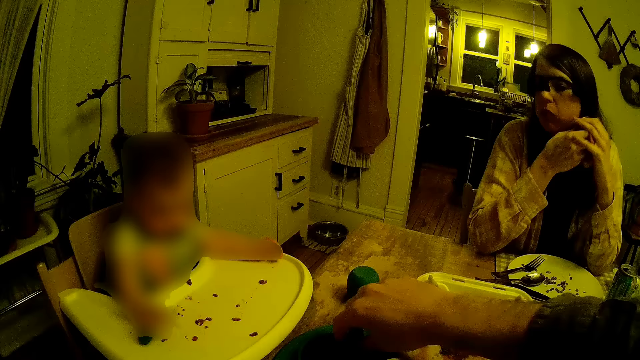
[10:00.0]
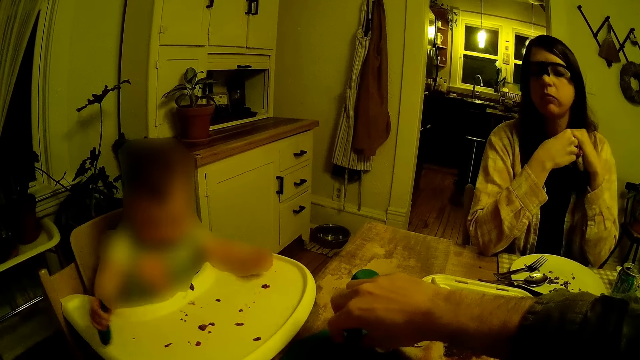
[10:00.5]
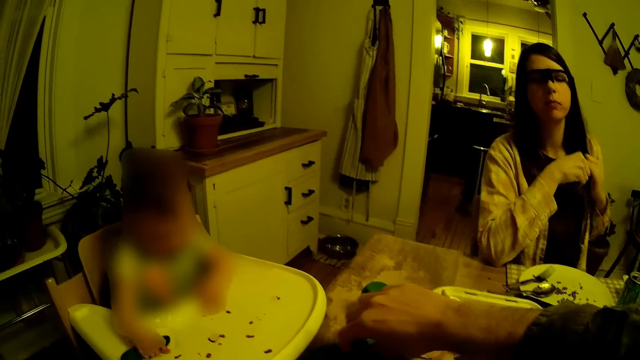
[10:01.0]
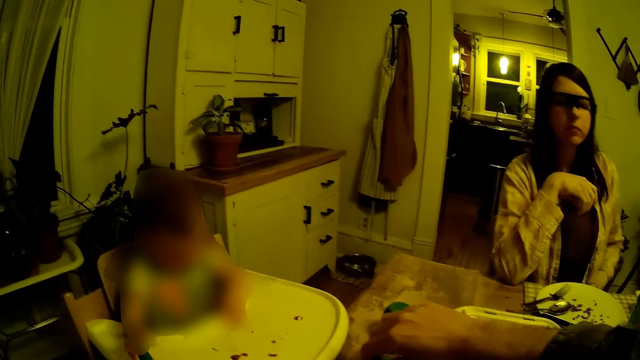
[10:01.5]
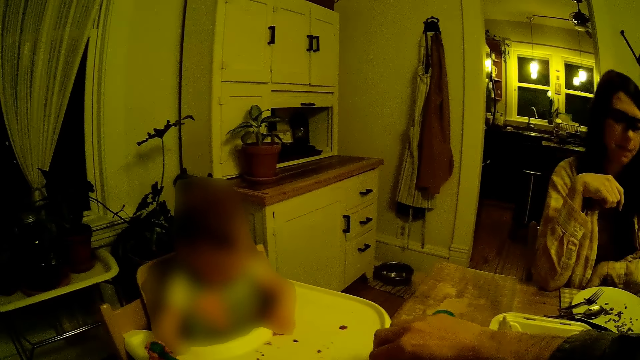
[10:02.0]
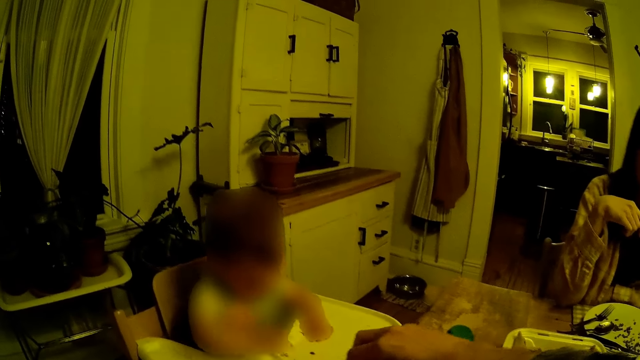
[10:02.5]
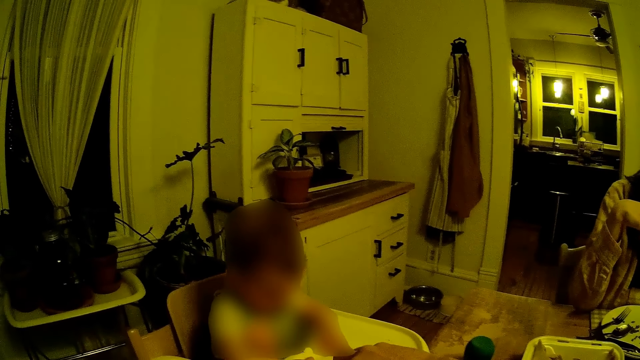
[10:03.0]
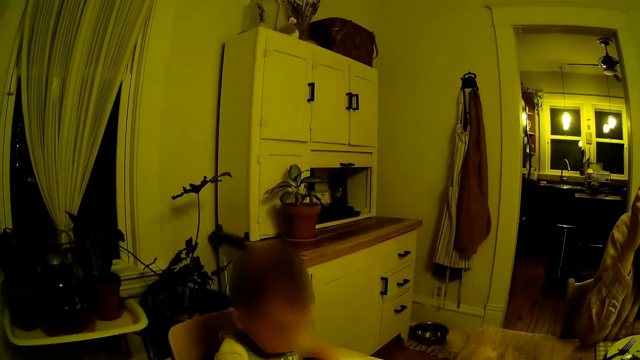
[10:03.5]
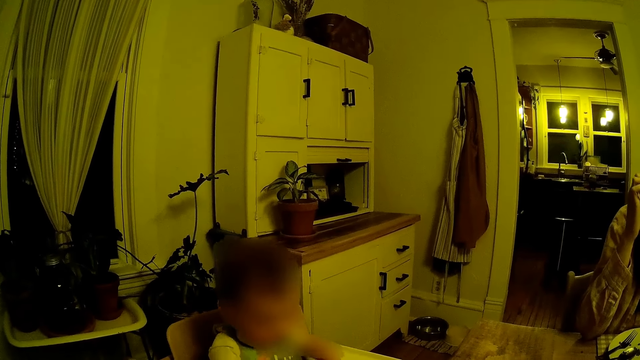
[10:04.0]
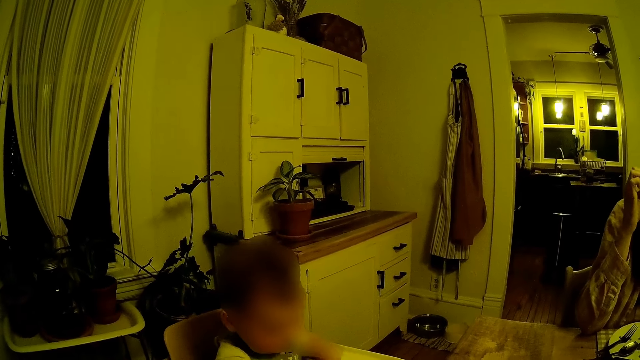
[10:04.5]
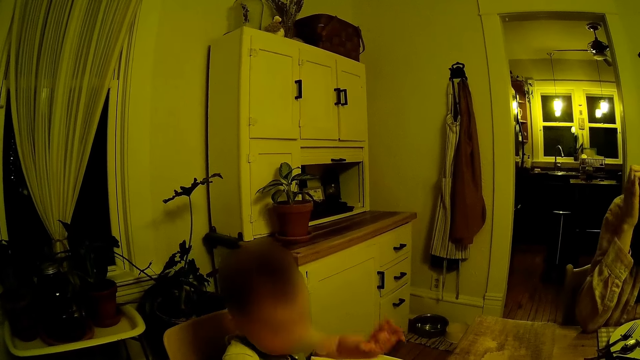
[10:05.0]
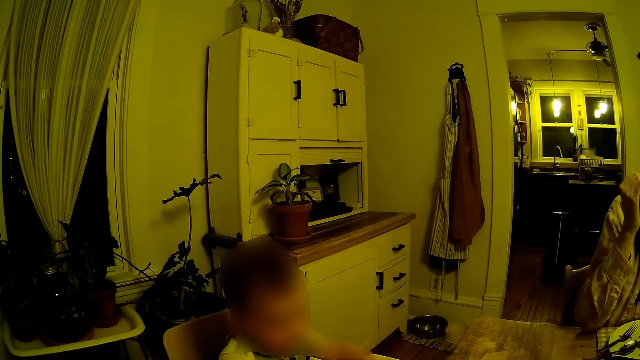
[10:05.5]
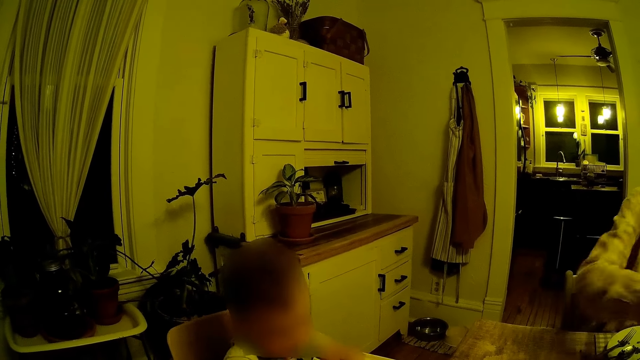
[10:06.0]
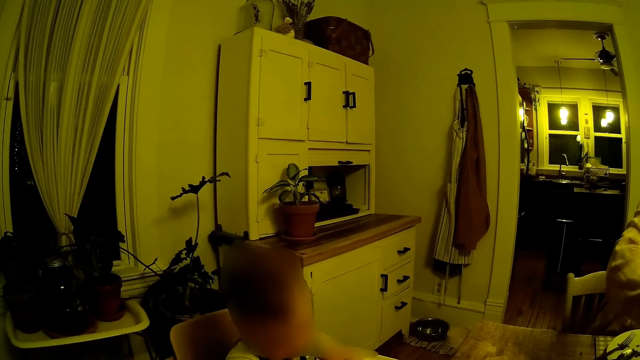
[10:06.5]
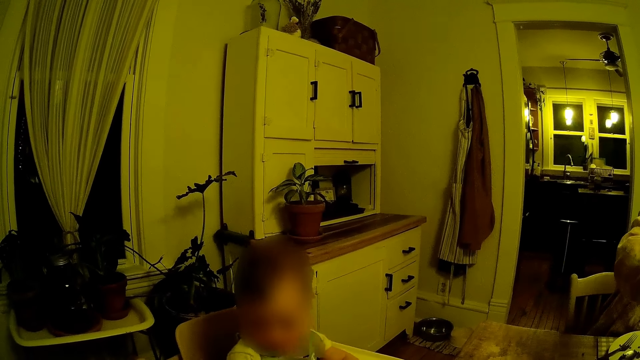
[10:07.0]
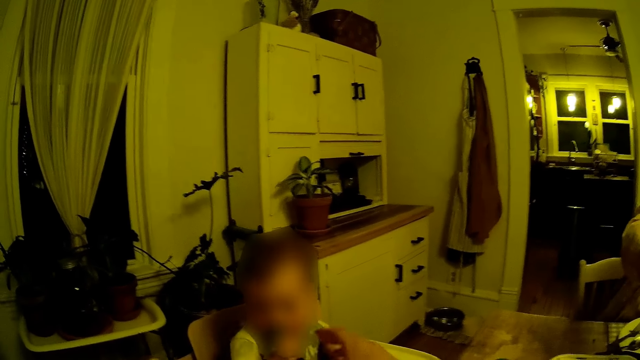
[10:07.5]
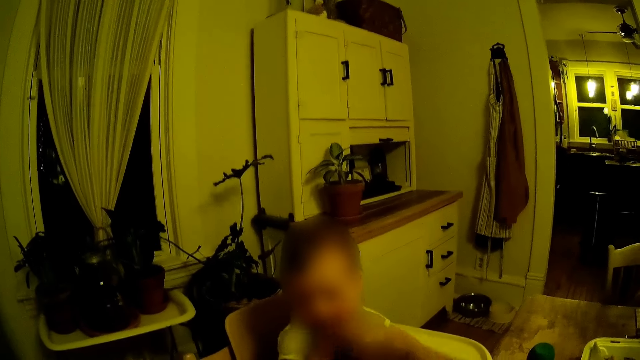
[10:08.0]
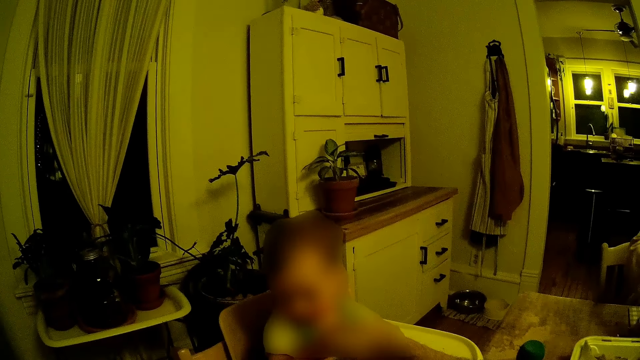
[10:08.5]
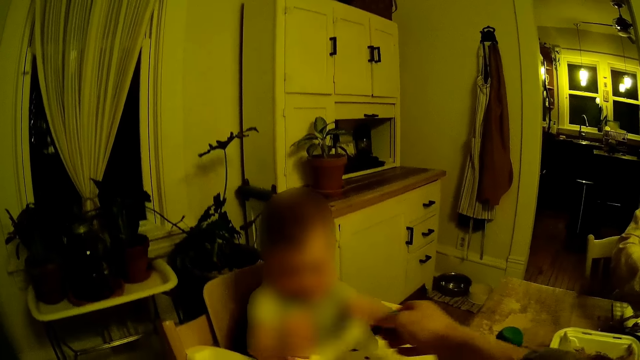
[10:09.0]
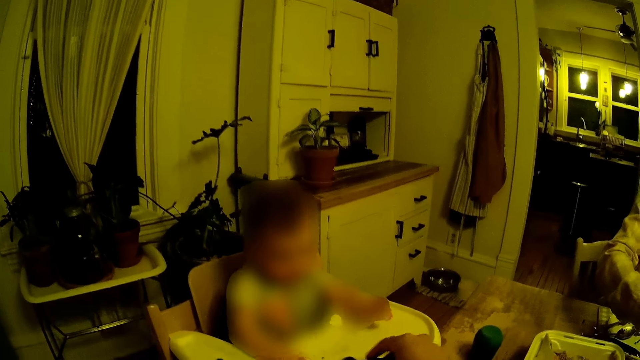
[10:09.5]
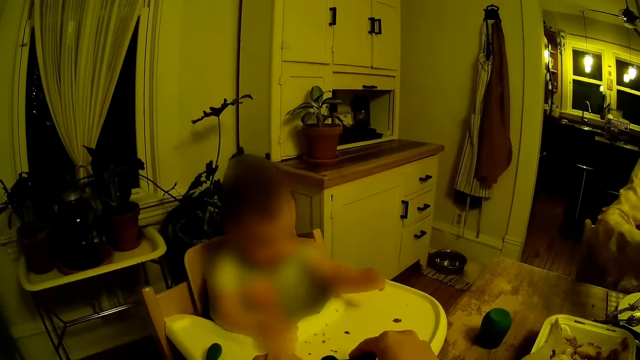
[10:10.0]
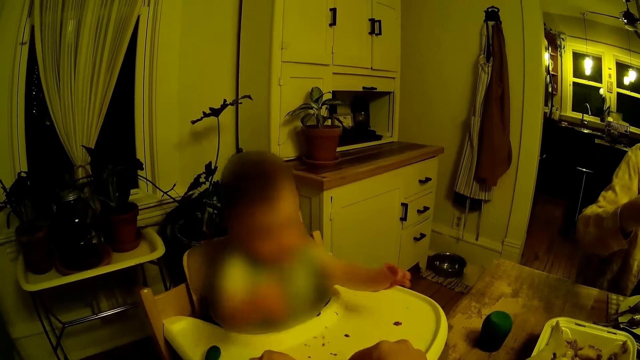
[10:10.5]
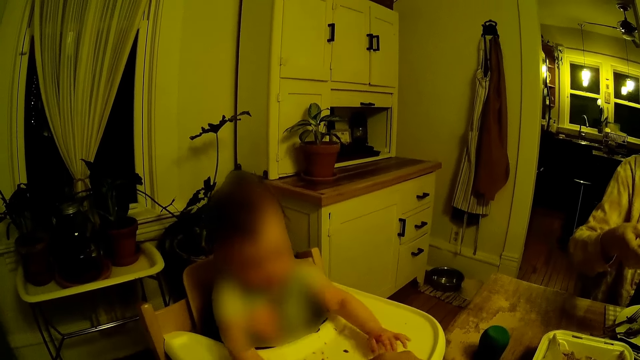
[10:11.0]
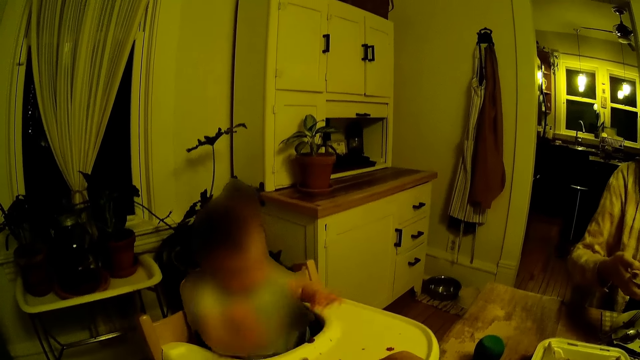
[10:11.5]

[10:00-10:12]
The camera wearer takes some cereal from the food bowl with the spoon in his right hand. A woman drops the napkin on her lap with her left hand and puts the hand down. A baby plays around. The woman stretches the hand. The camera wearer feeds the baby. He collects the spoon from the baby with his right hand. He puts the hand down.

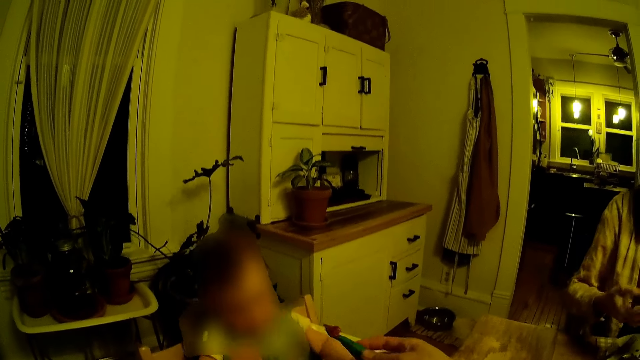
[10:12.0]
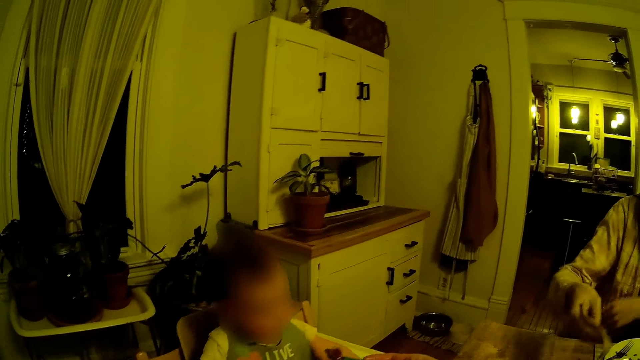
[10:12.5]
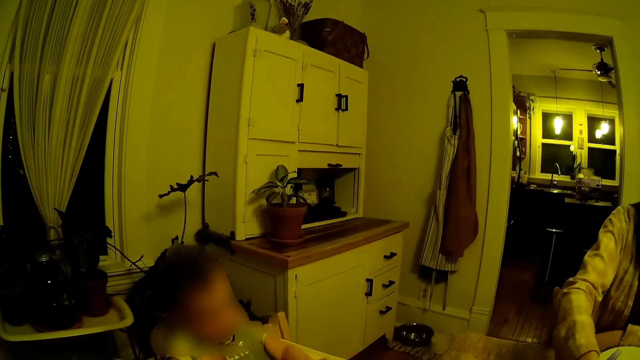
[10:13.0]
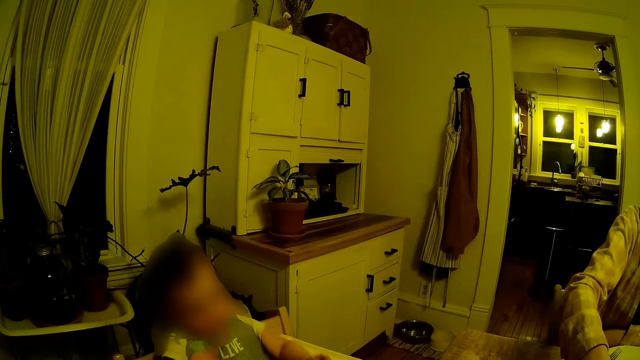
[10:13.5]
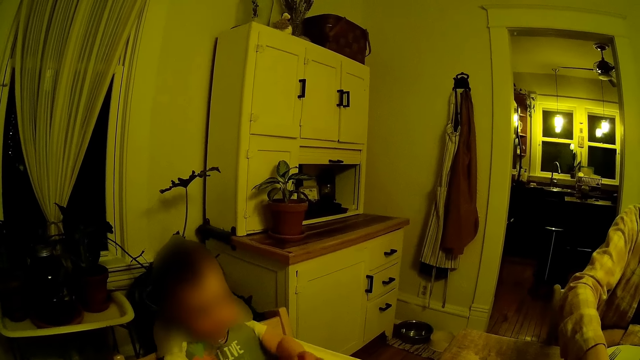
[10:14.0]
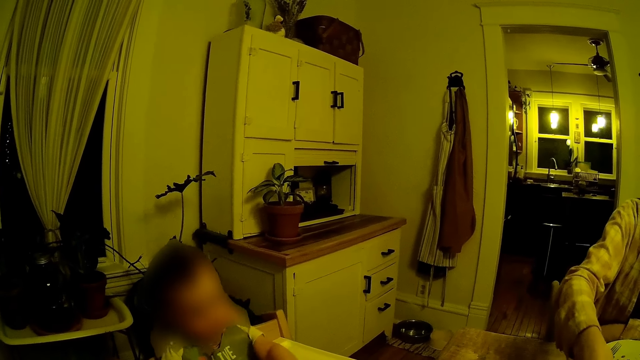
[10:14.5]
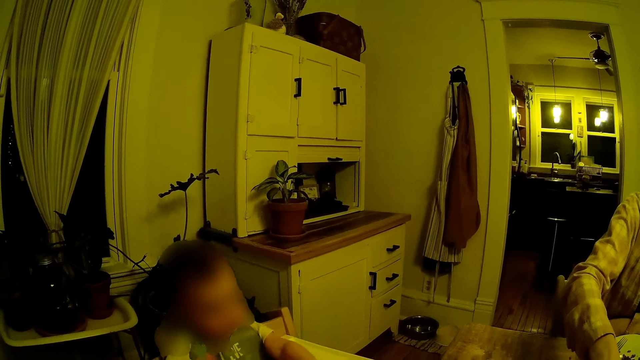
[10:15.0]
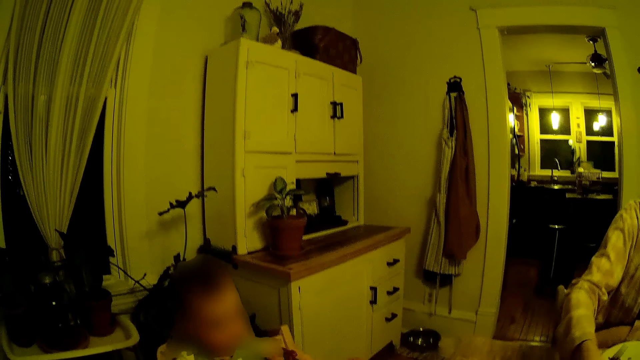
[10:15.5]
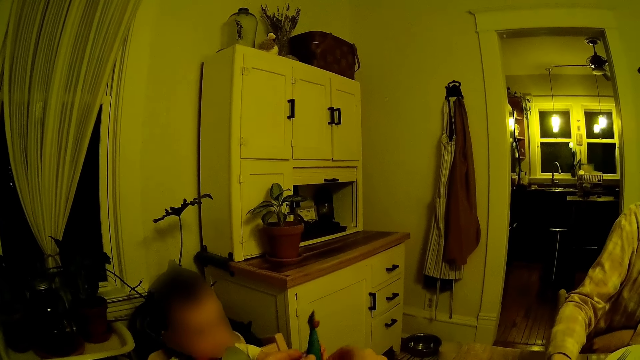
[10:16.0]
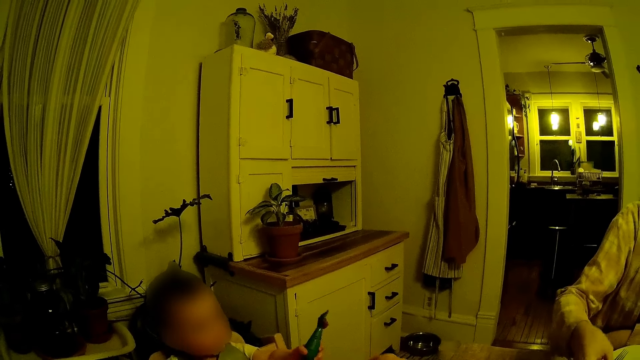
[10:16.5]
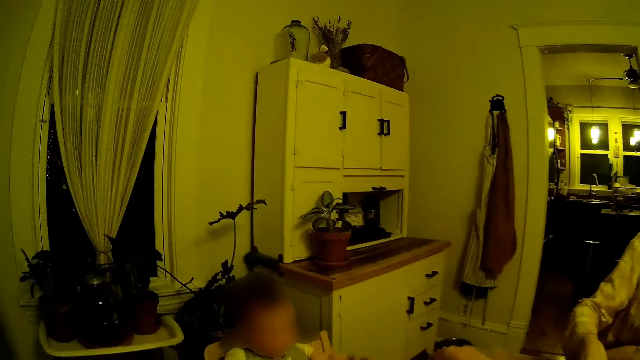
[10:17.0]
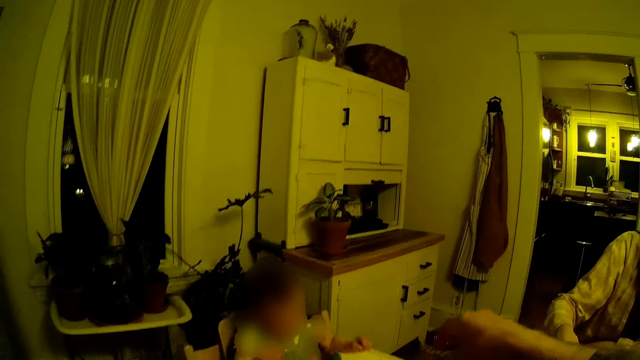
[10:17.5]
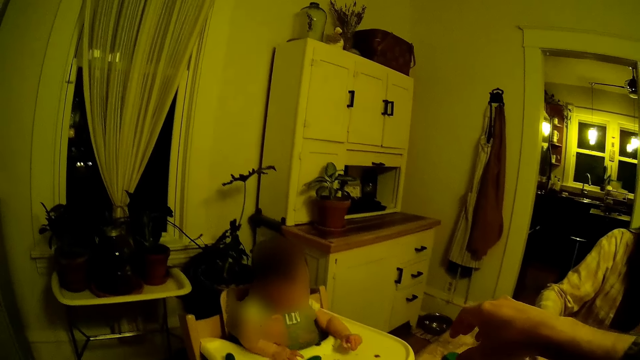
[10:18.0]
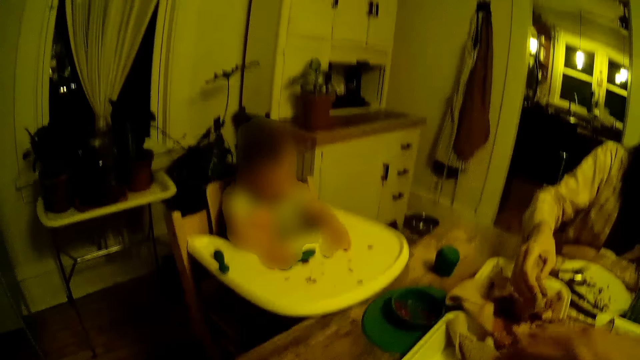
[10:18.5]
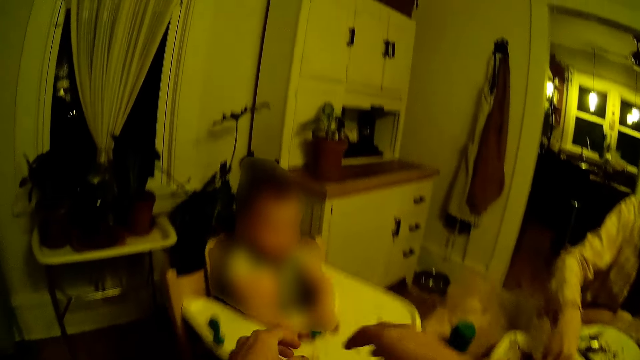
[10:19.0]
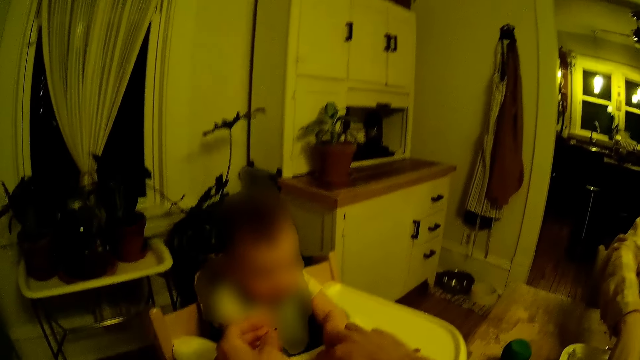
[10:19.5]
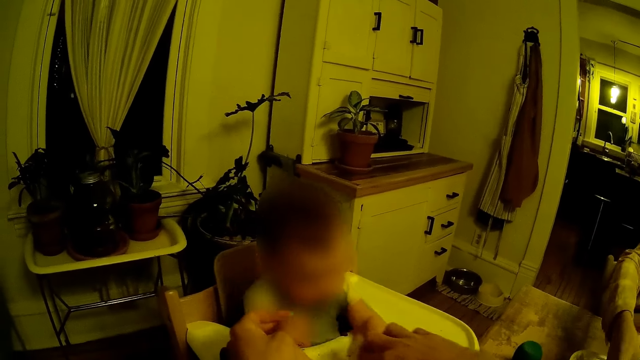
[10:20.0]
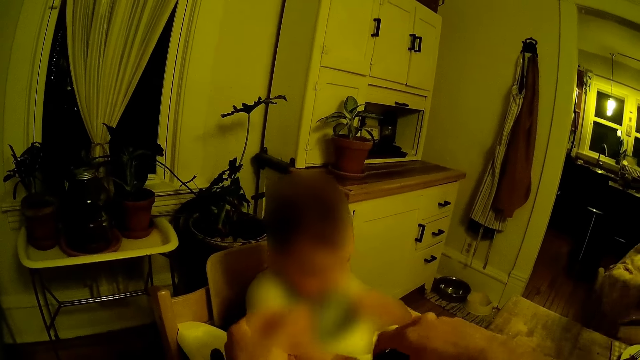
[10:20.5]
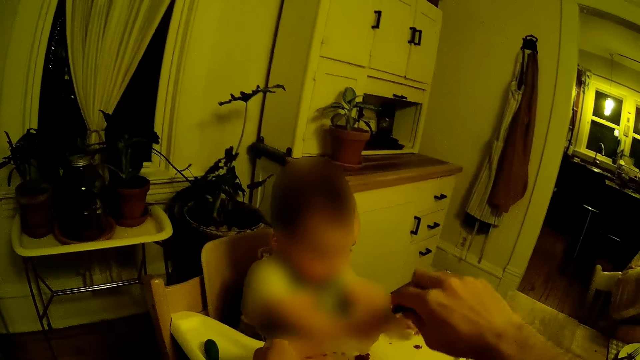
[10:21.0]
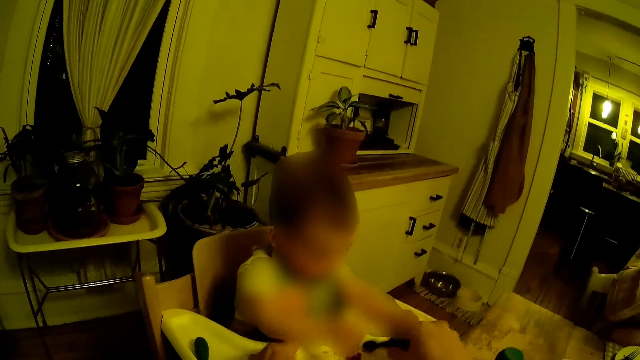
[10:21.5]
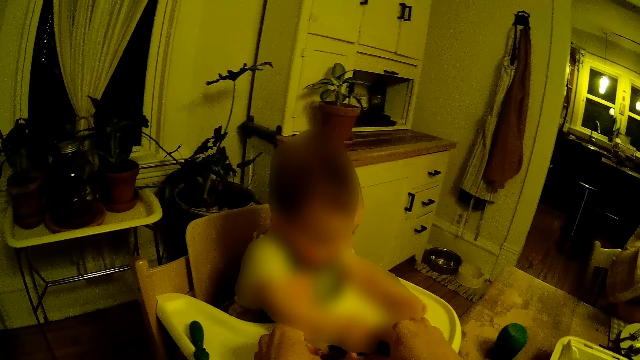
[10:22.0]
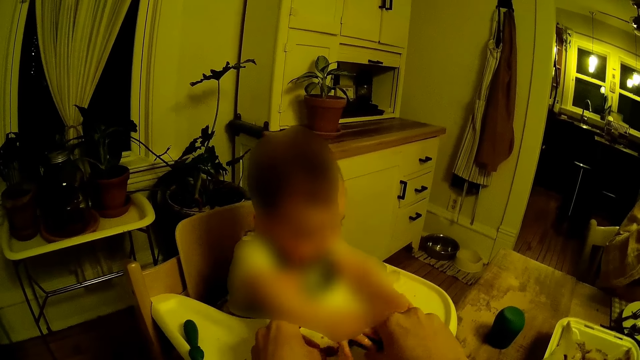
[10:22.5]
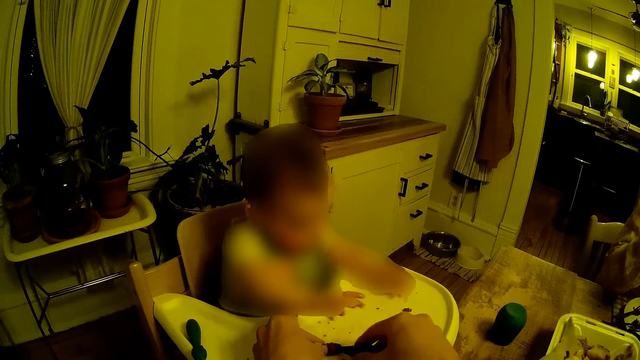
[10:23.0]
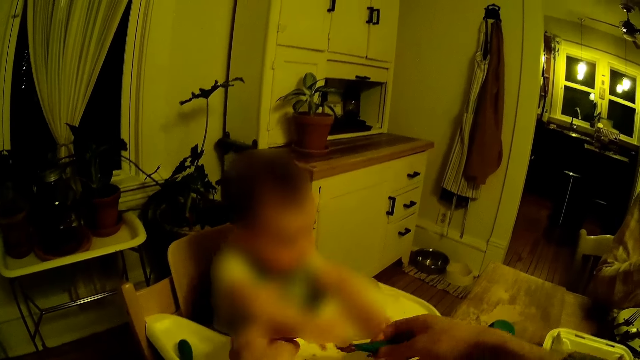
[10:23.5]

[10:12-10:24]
The camera wearer feeds a baby. A woman lifts up the hand. The camera wearer gives the spoon to the baby with his right hand. The baby throws the spoon on a baby food tray with his left hand. The camera wearer lifts up the hand. He holds the spoon. He packs some cereal on the baby tray with the spoon in his right hand.
